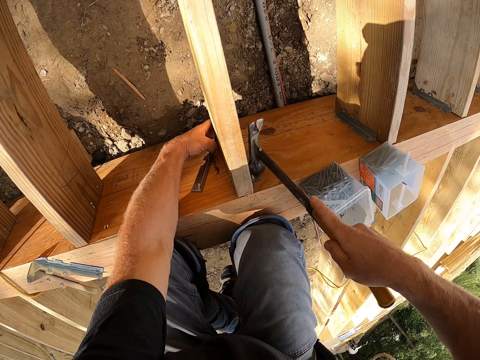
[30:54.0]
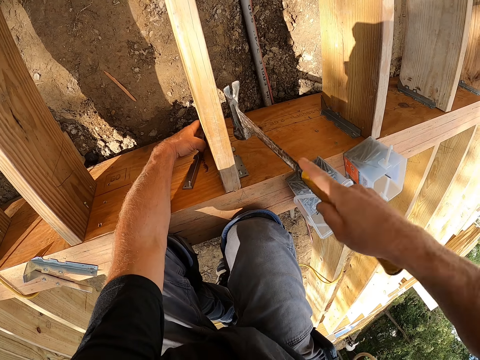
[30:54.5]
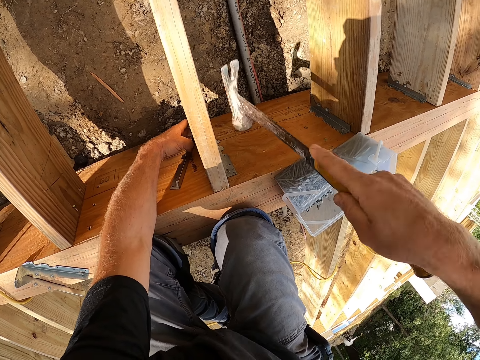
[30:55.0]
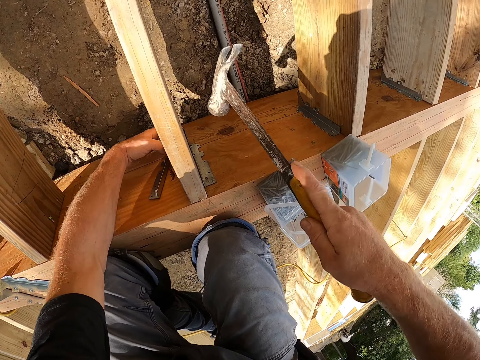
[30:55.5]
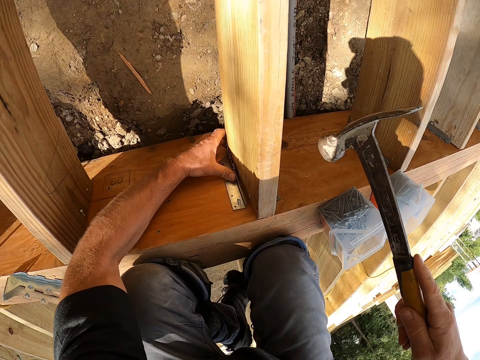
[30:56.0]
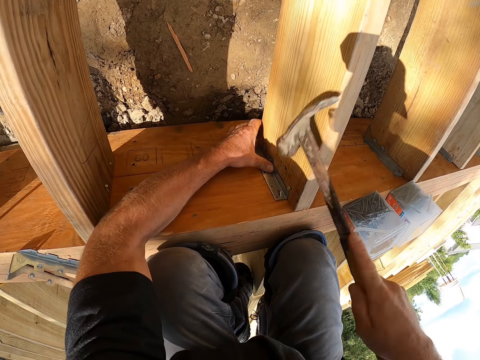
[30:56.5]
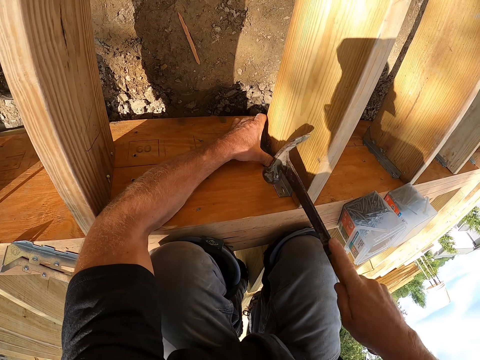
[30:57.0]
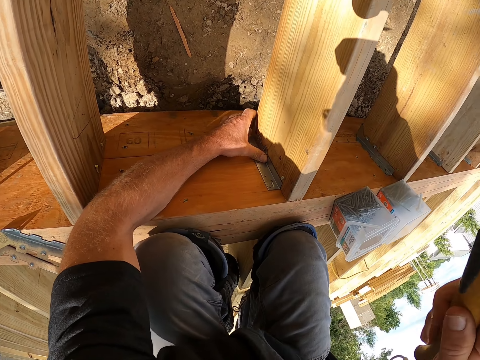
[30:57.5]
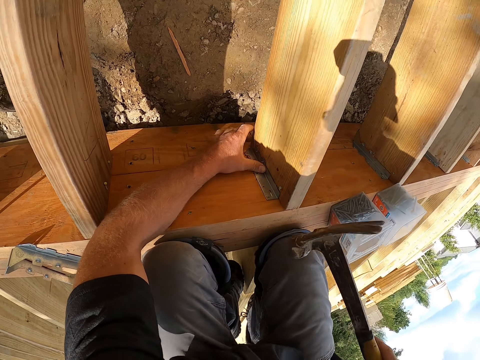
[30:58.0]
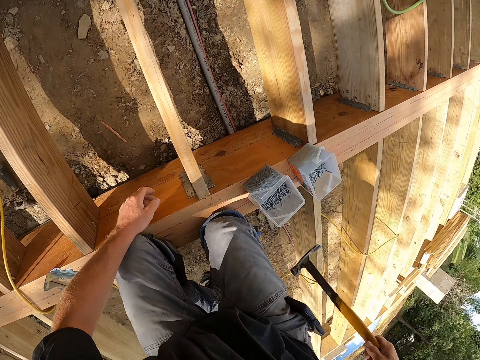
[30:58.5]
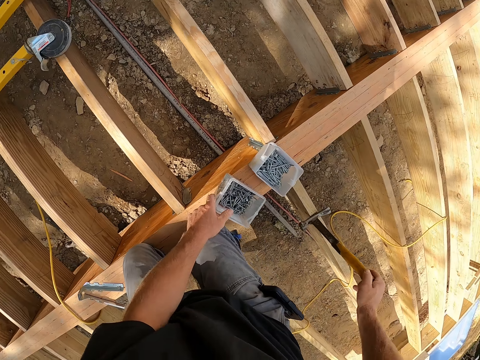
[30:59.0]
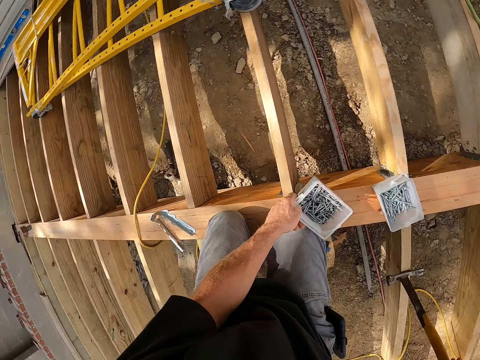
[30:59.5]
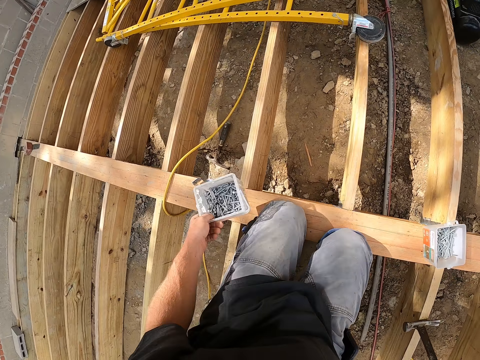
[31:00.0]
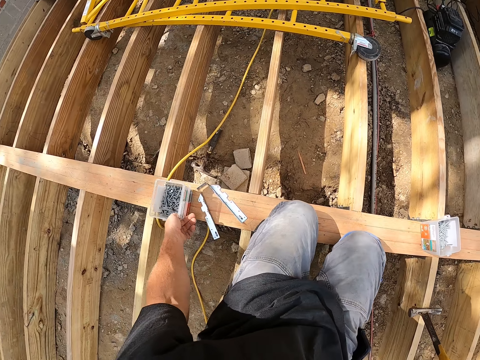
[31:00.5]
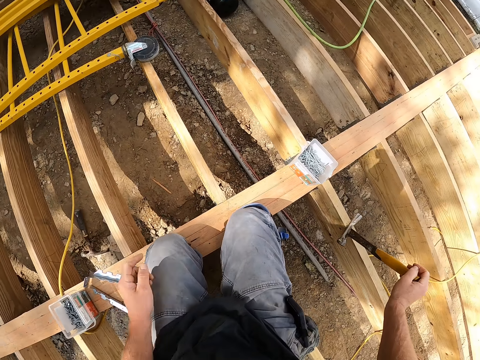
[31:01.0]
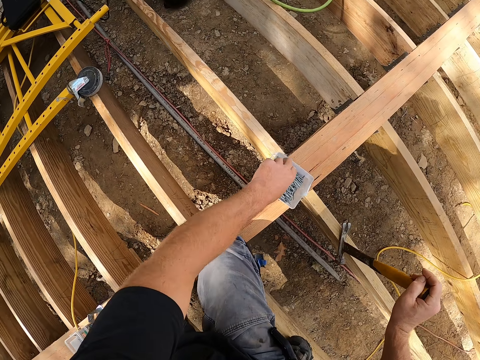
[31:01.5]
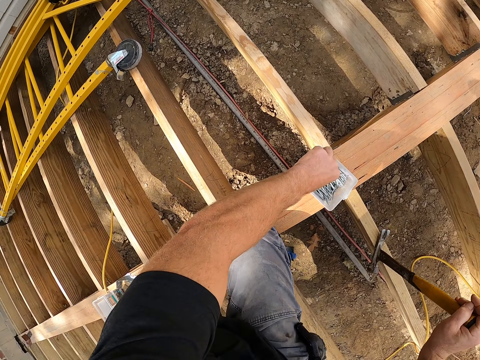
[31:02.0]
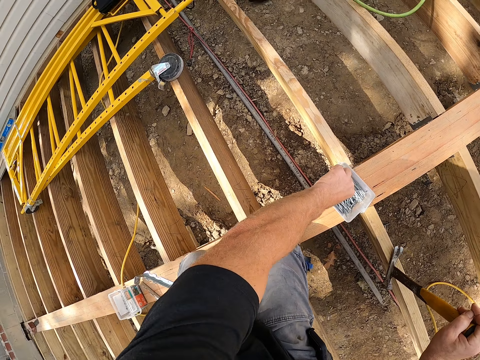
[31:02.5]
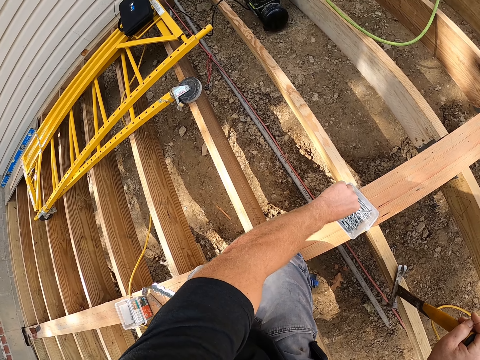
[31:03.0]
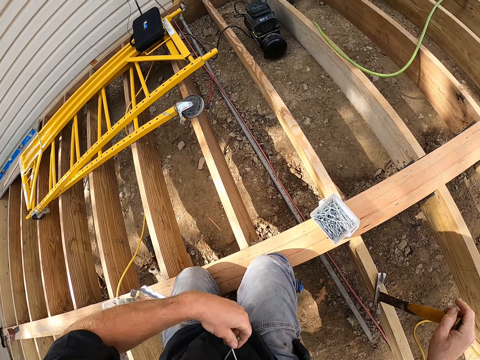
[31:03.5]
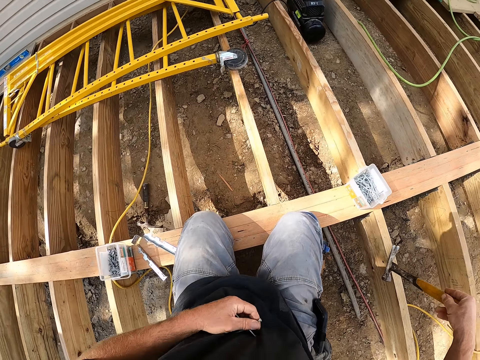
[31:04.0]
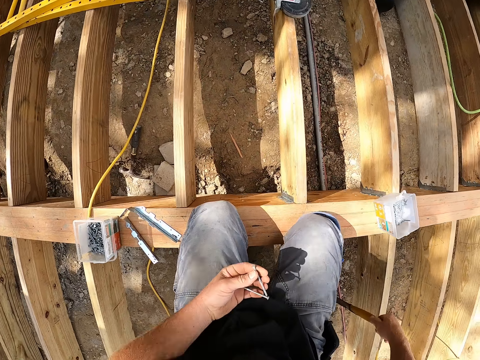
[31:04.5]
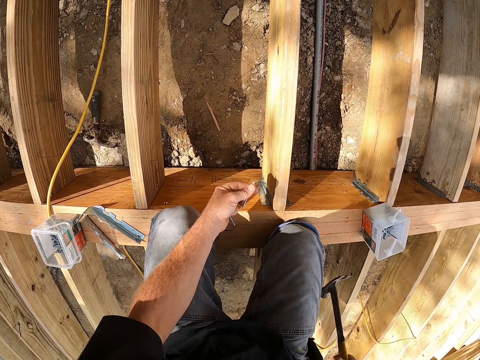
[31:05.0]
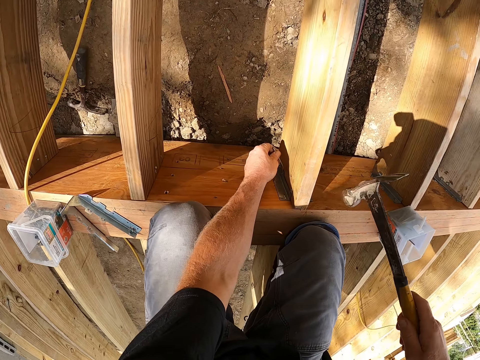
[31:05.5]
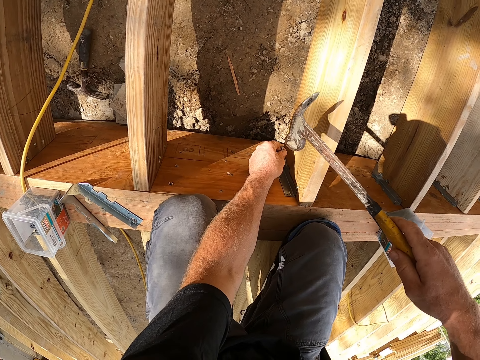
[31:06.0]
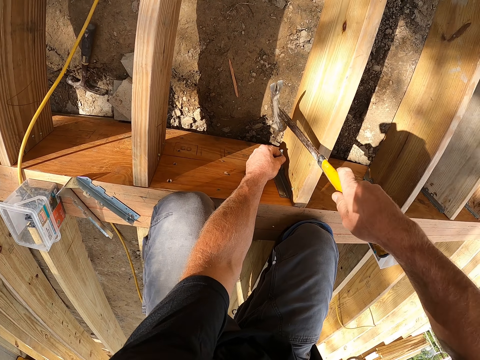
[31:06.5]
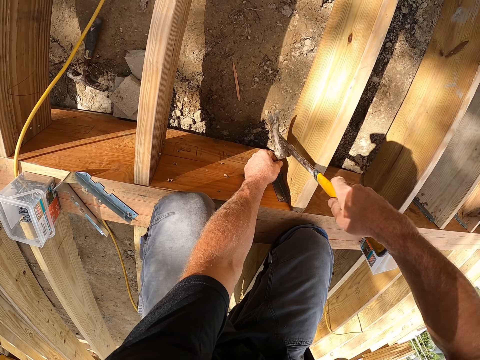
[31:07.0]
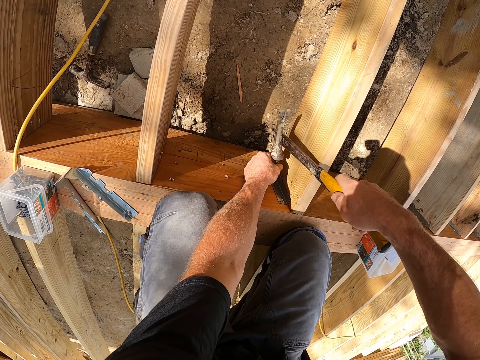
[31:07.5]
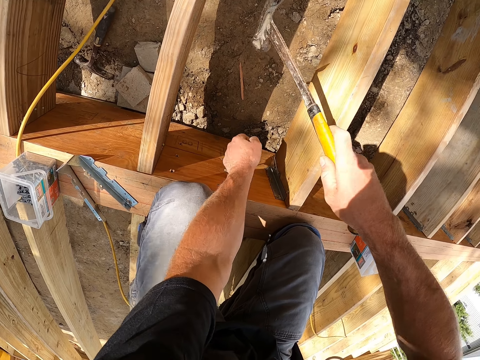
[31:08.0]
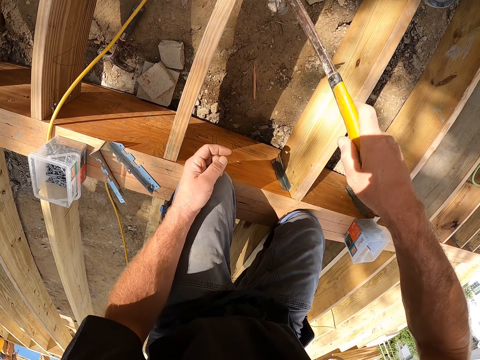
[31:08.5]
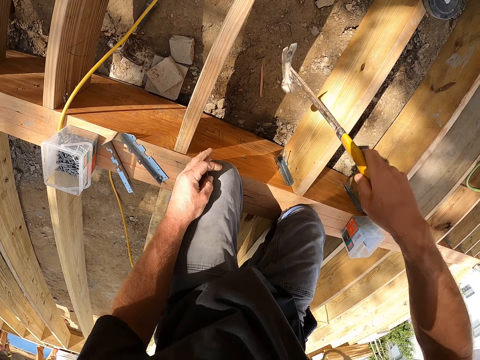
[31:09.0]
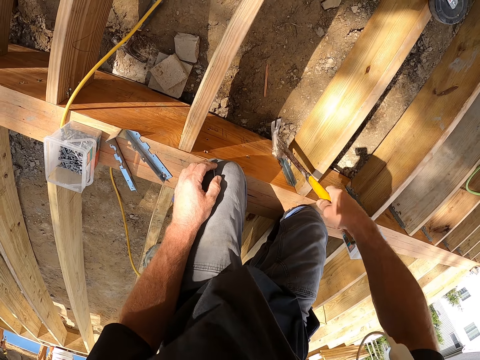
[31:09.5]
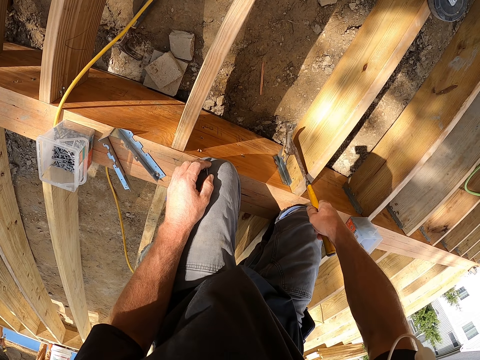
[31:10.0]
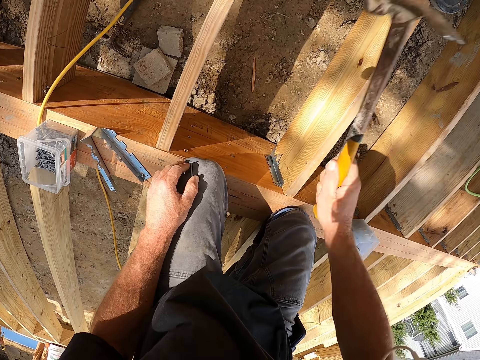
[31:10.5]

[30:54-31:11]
The camera wearer hits something on the wood with a hammer. They pick the nail box. They put the nail box on the wood. They pick up the steel nails in the box. They hit the steel nail on the wood by hammer.

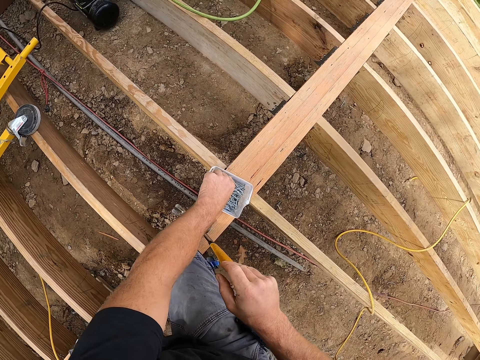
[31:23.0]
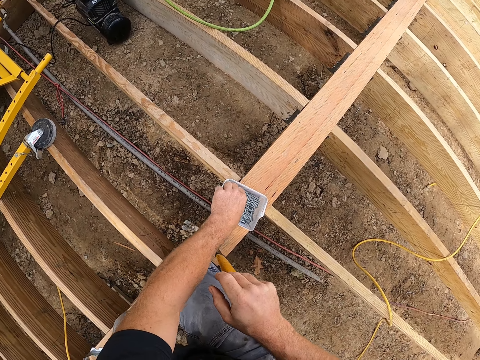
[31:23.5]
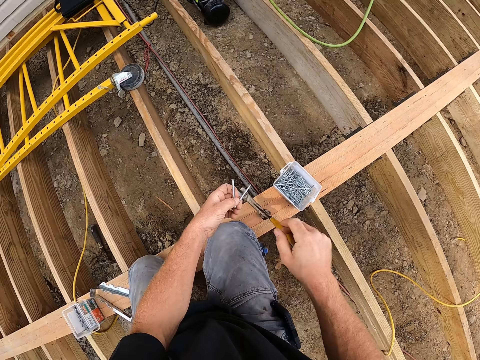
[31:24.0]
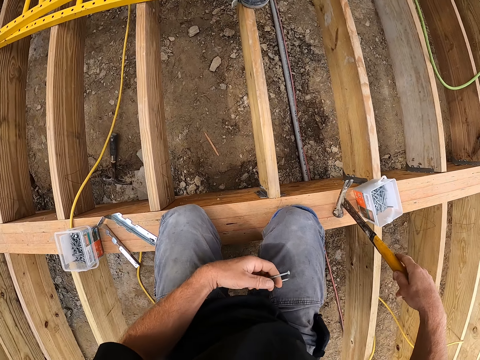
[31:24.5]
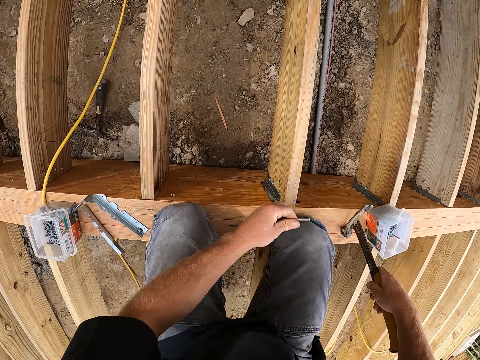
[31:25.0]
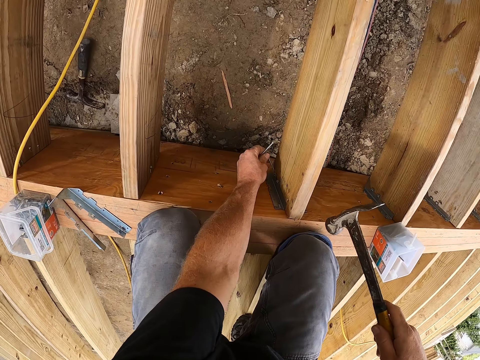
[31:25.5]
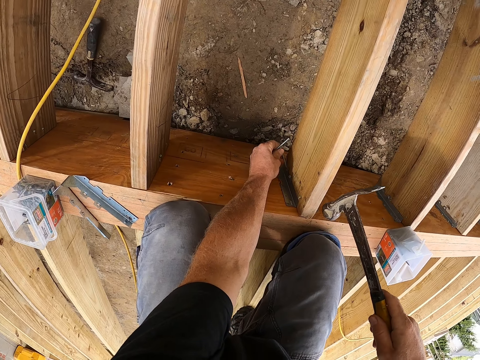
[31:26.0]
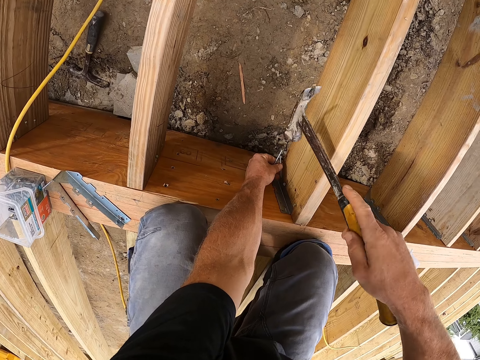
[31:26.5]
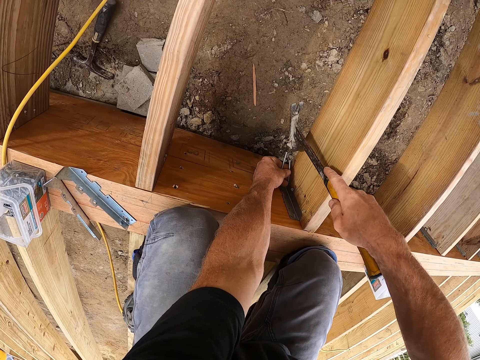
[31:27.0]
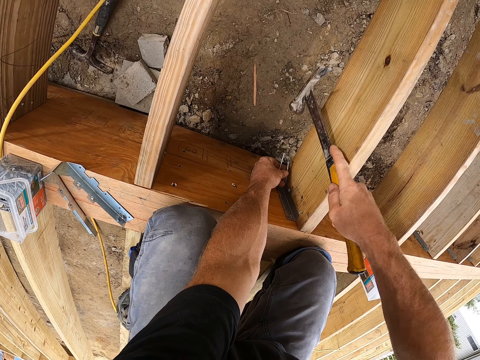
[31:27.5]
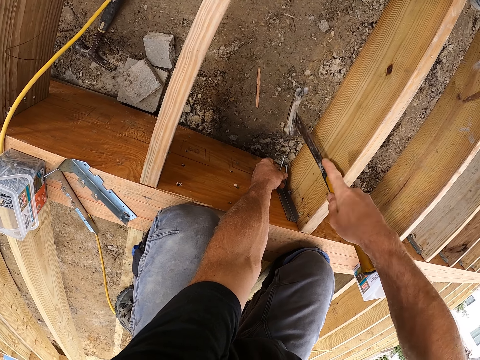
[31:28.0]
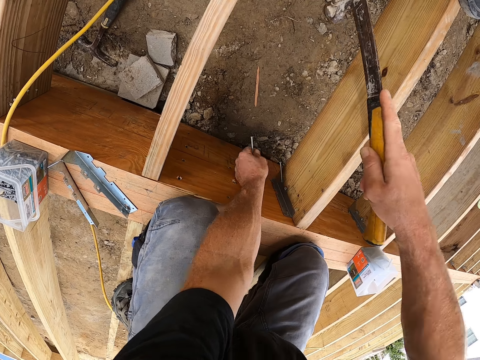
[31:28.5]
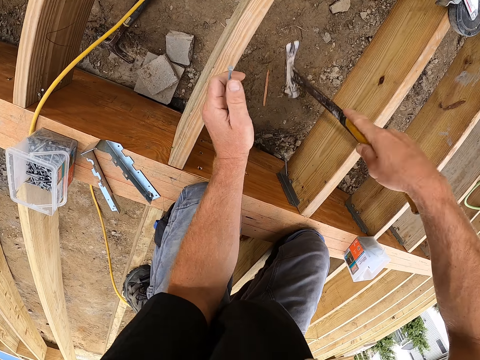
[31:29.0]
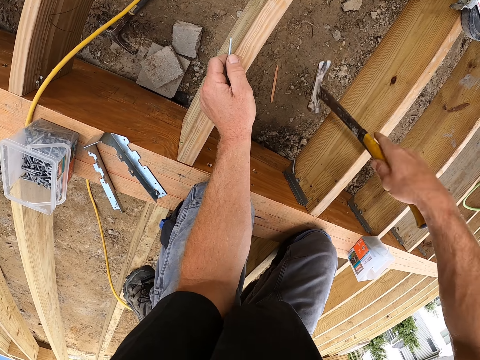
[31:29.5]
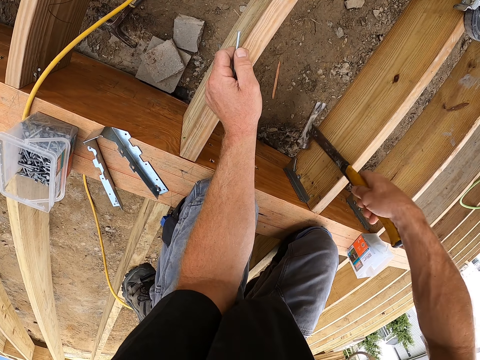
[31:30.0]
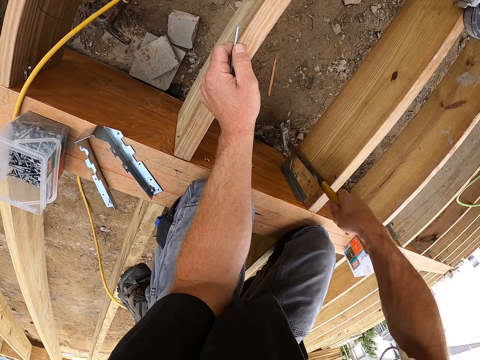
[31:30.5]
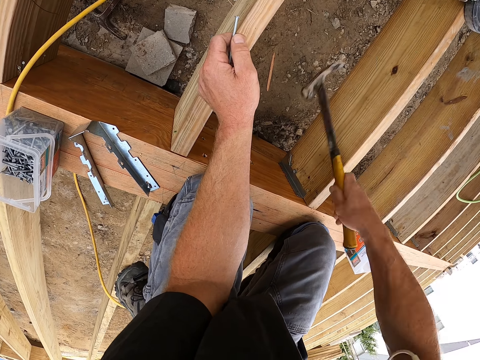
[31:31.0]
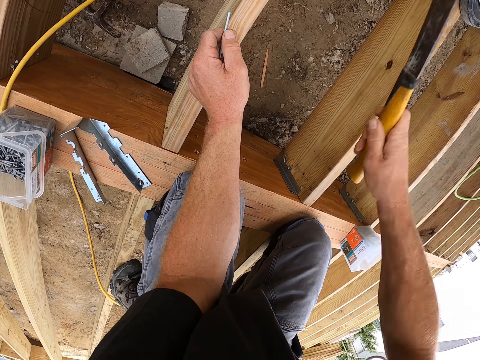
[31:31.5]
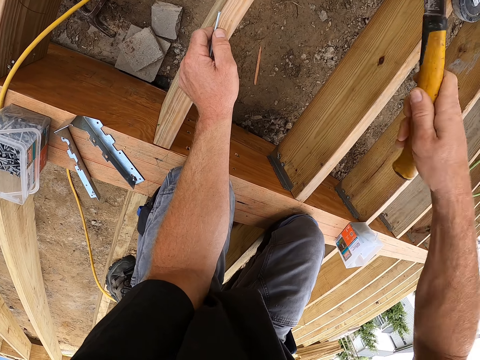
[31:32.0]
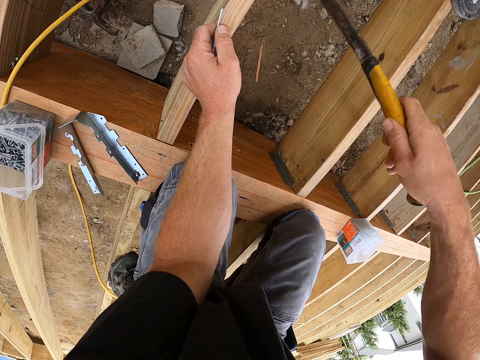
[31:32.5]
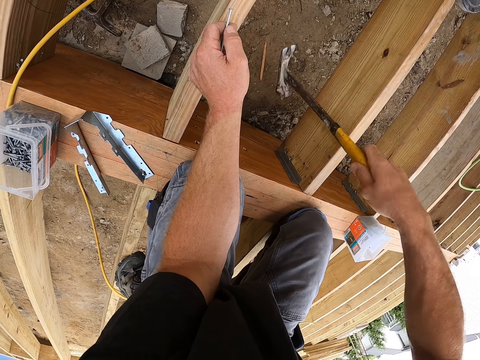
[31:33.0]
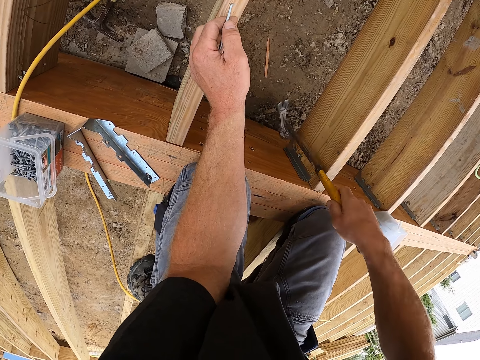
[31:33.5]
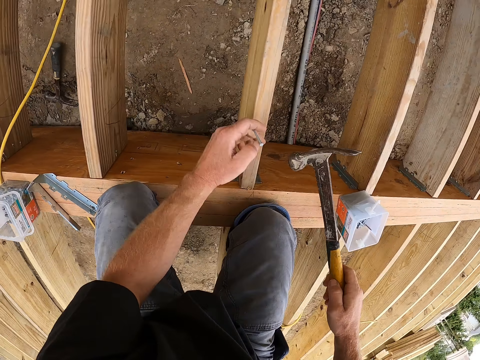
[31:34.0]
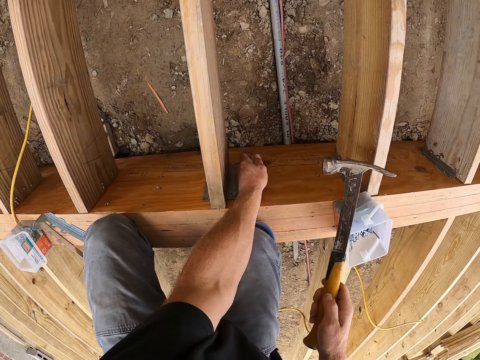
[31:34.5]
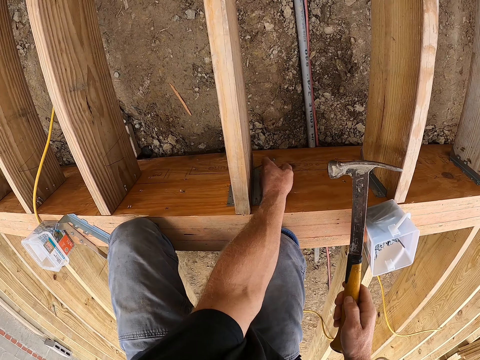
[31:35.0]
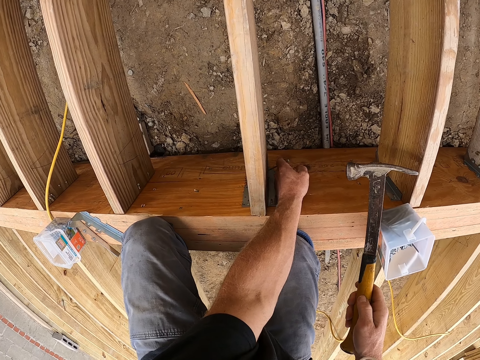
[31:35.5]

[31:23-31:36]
The camera wearer picks up the steel nail in the box. They hit the steel nail on the wood by hammer.
